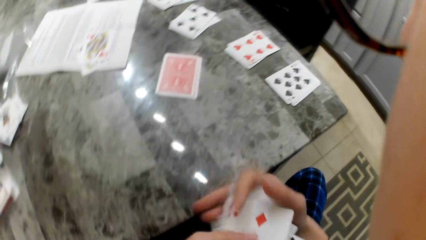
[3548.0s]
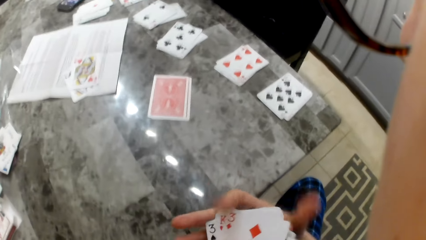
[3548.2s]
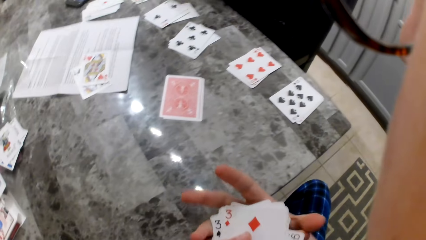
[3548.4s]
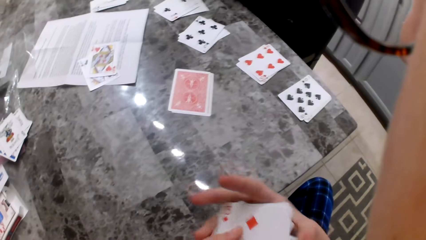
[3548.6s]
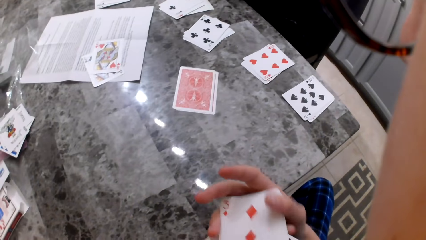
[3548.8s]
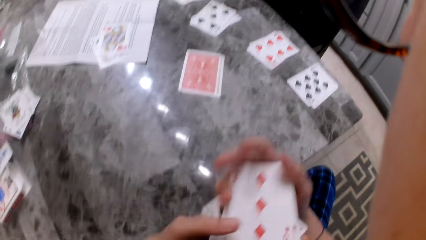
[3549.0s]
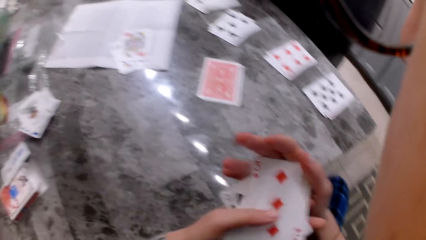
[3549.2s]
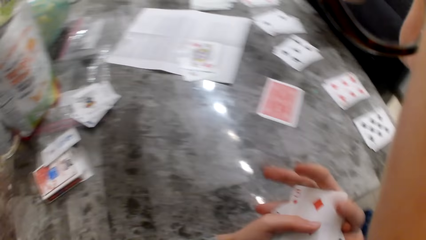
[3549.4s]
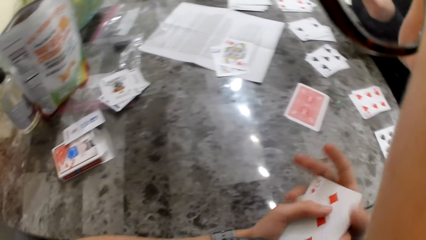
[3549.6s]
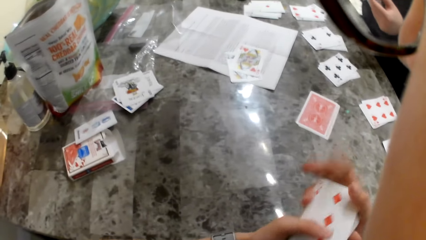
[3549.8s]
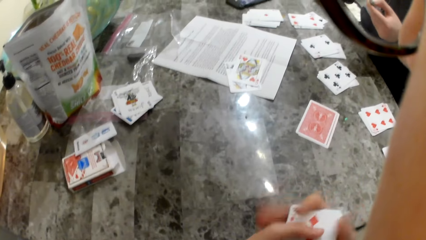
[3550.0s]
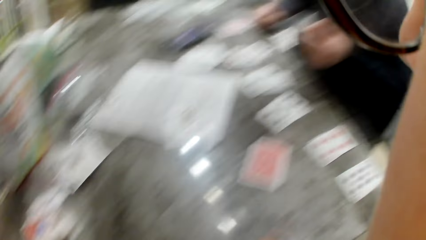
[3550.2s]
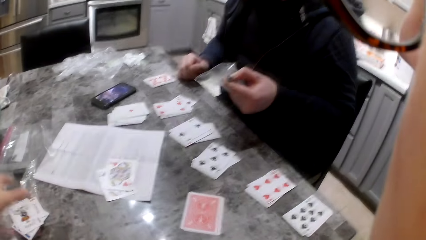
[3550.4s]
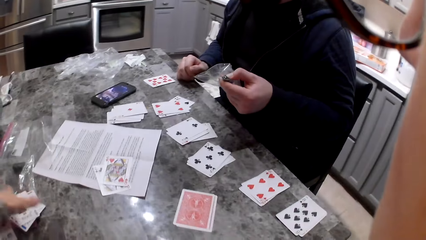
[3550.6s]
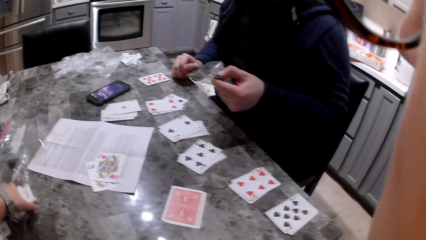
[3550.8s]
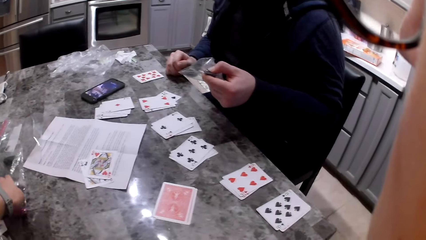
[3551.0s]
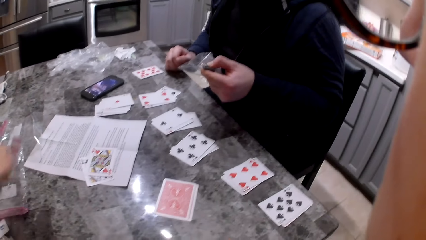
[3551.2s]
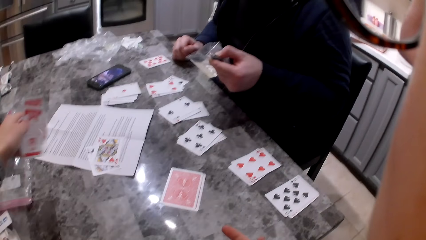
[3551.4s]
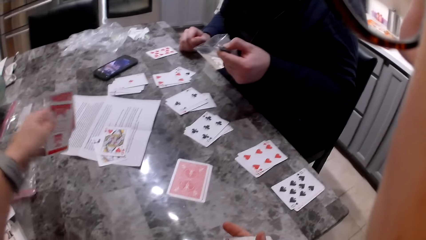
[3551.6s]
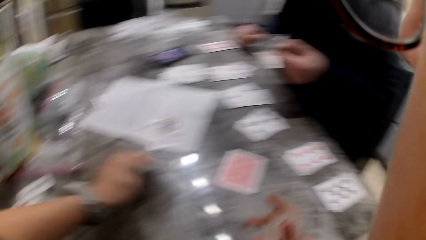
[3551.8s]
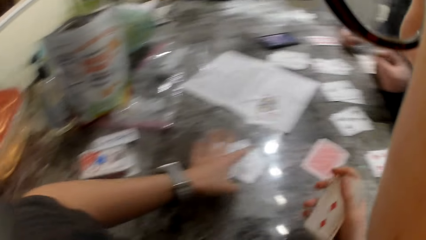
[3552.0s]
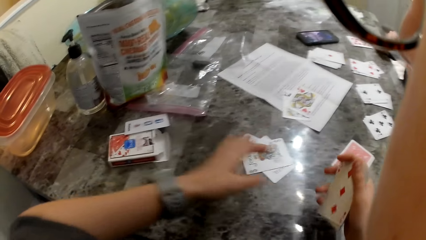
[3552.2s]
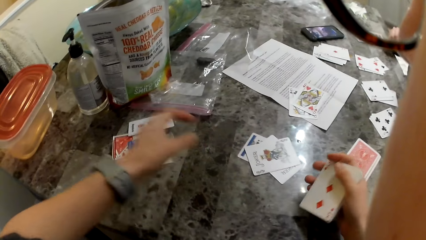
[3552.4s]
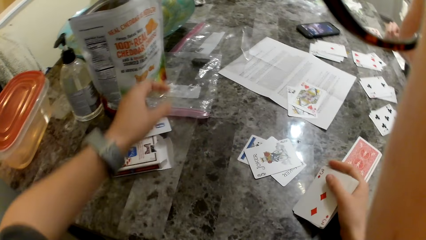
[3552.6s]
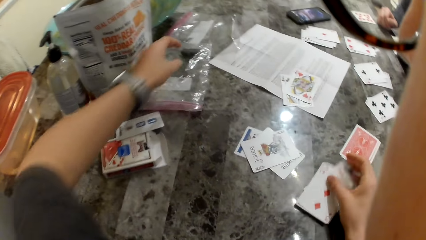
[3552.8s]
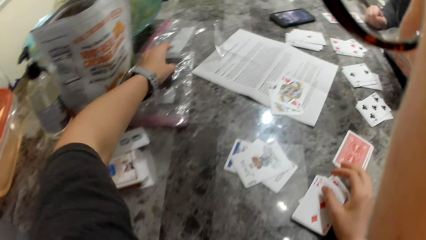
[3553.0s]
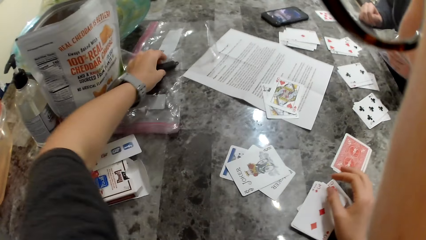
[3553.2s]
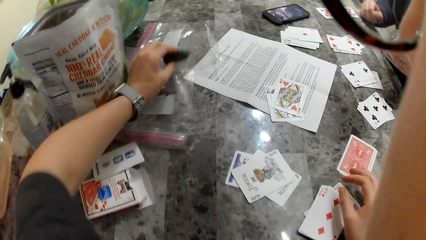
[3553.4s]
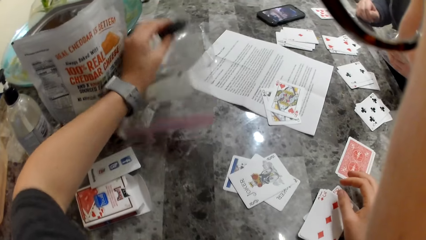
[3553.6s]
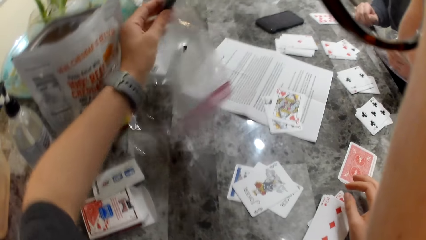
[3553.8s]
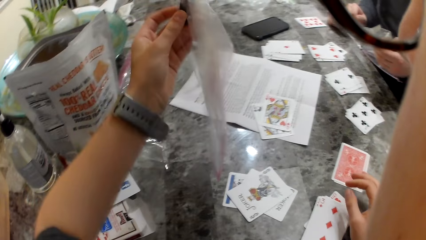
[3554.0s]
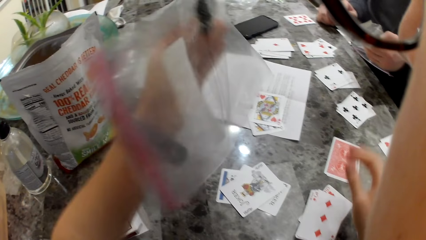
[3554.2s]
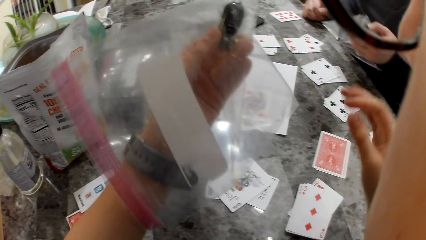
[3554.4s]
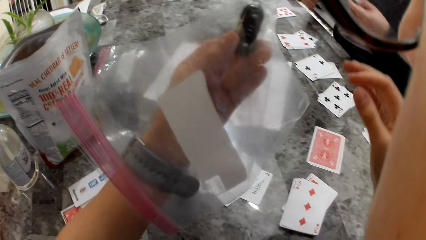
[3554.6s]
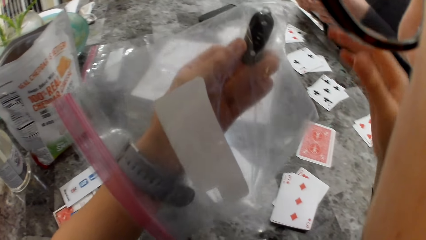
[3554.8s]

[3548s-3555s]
The camera wearer picks some cards from a Ziploc bag on the table. They drop the cards on the table. They pick the Ziploc bag from the table.
